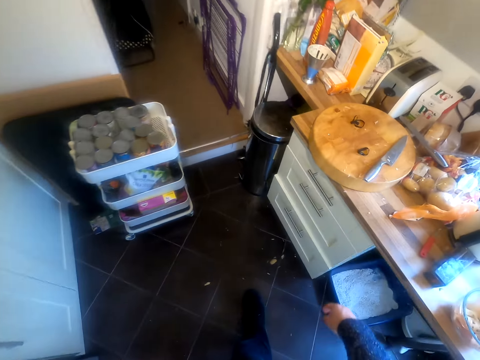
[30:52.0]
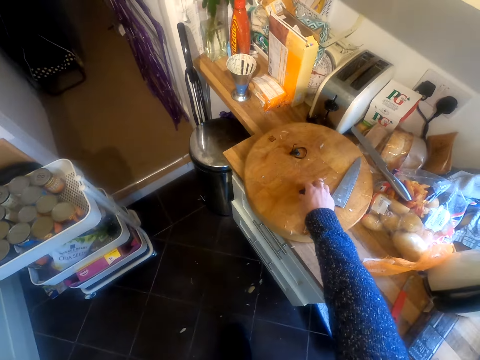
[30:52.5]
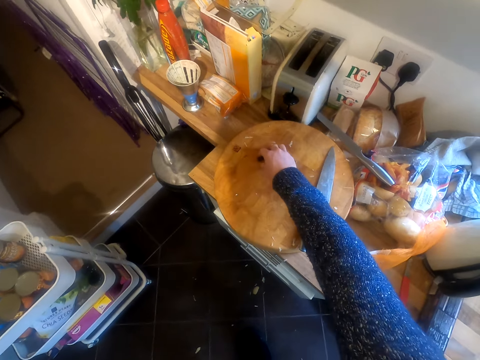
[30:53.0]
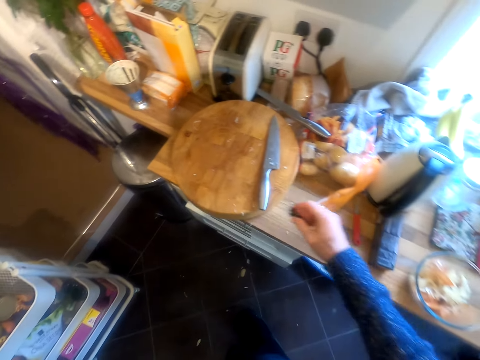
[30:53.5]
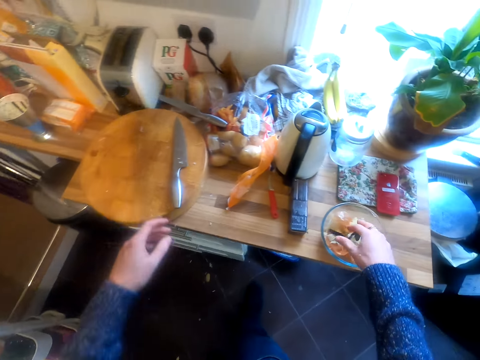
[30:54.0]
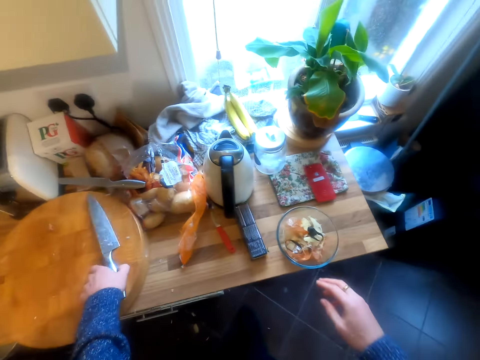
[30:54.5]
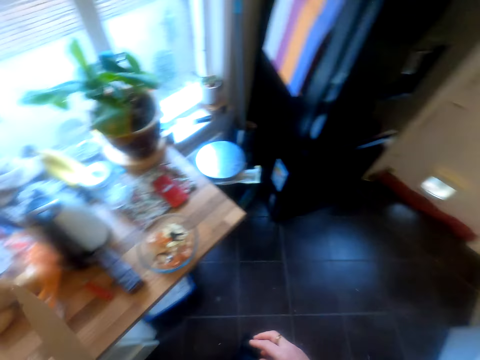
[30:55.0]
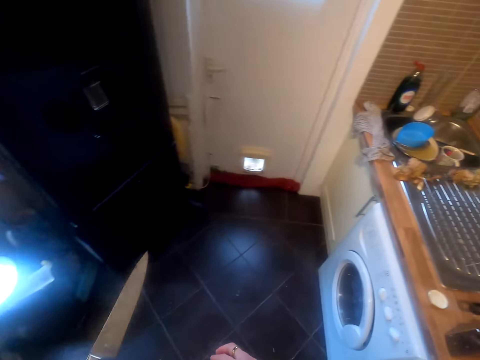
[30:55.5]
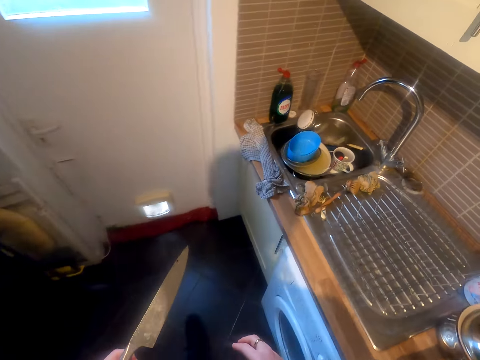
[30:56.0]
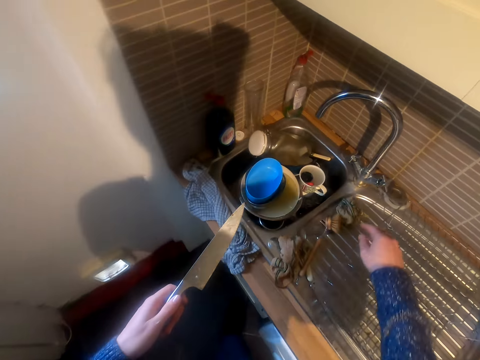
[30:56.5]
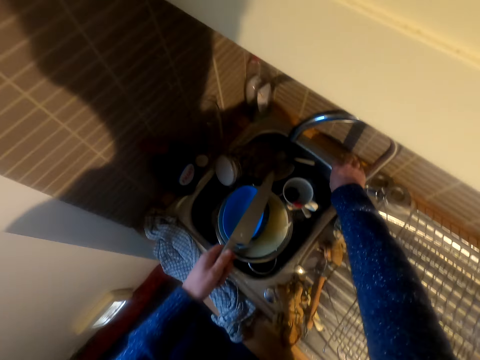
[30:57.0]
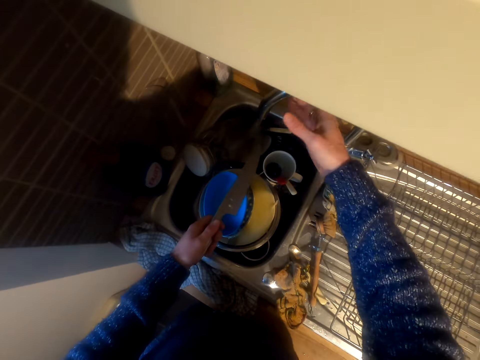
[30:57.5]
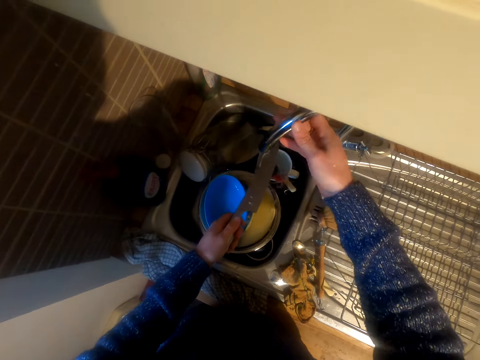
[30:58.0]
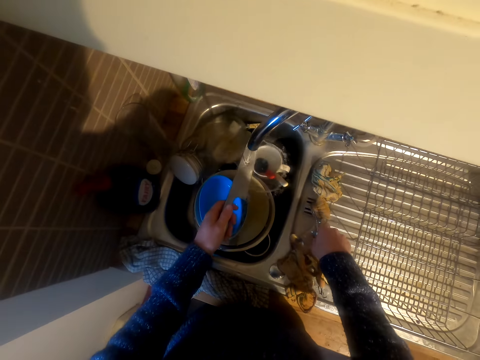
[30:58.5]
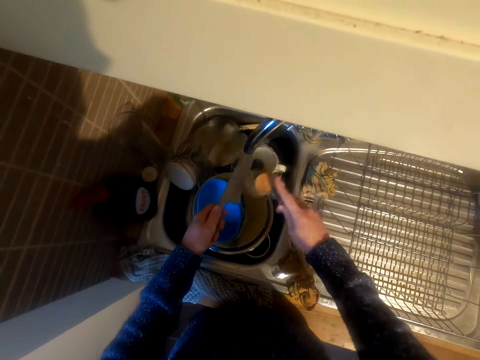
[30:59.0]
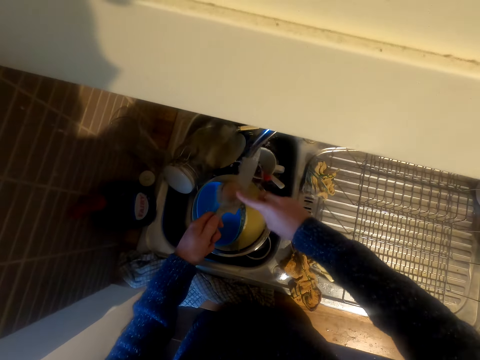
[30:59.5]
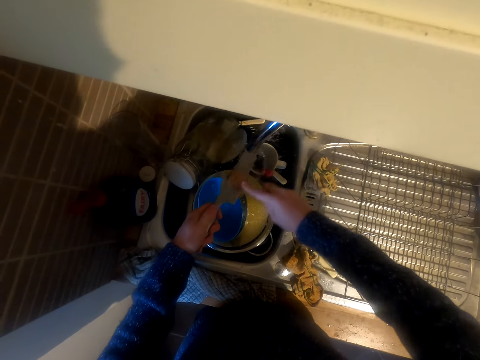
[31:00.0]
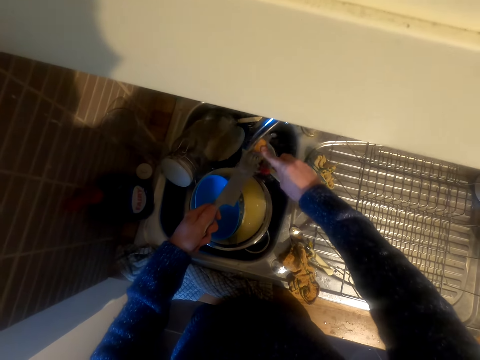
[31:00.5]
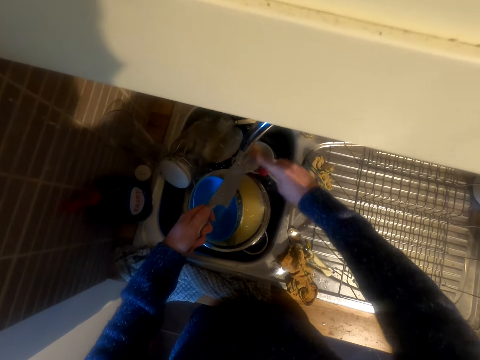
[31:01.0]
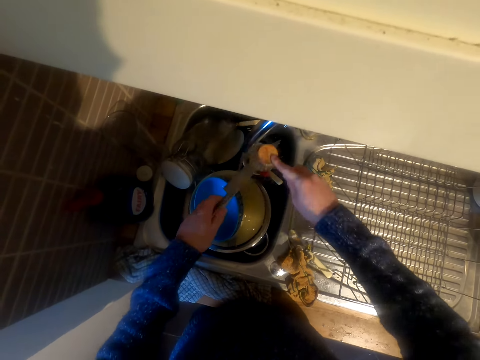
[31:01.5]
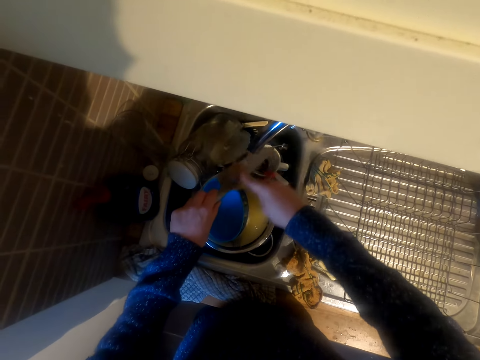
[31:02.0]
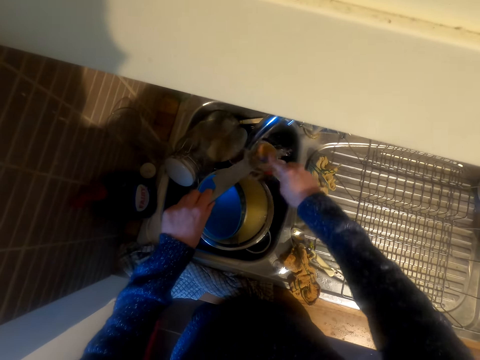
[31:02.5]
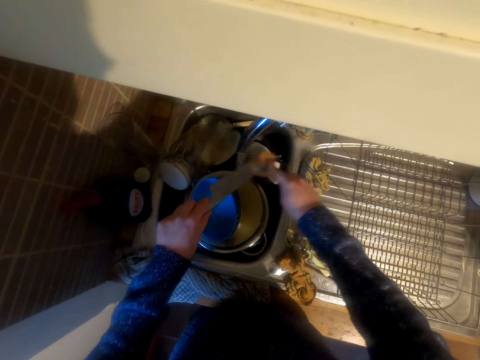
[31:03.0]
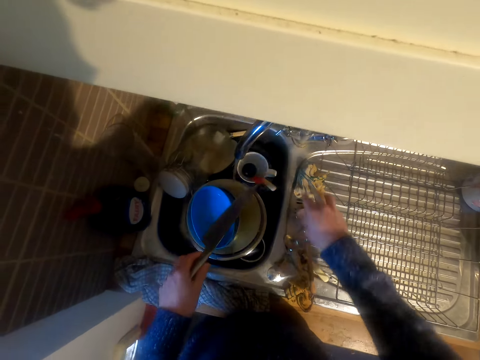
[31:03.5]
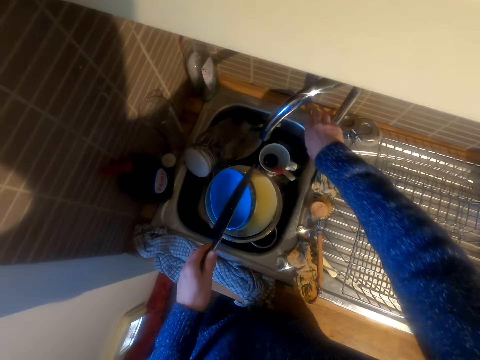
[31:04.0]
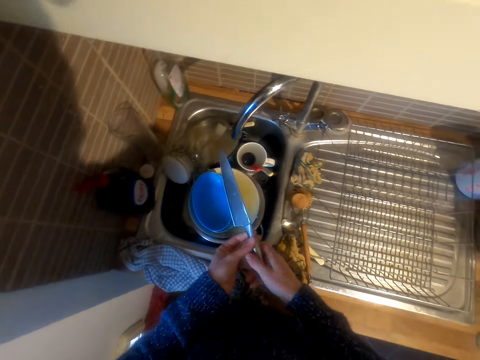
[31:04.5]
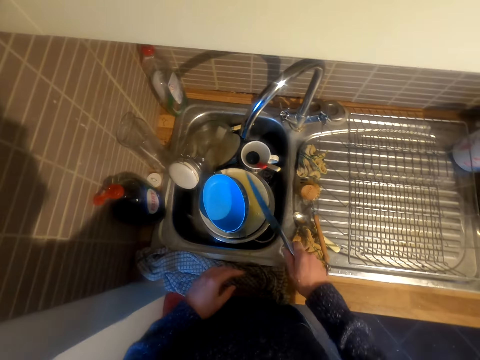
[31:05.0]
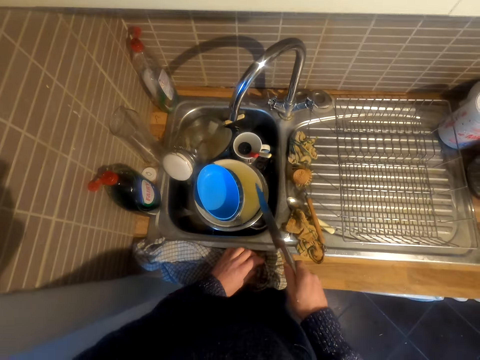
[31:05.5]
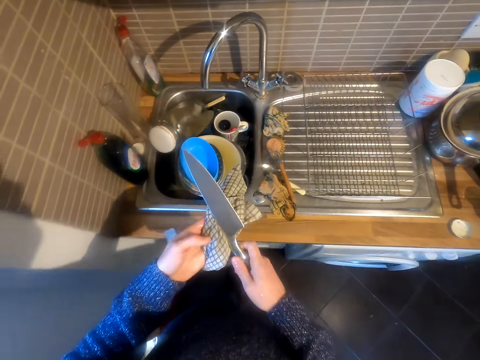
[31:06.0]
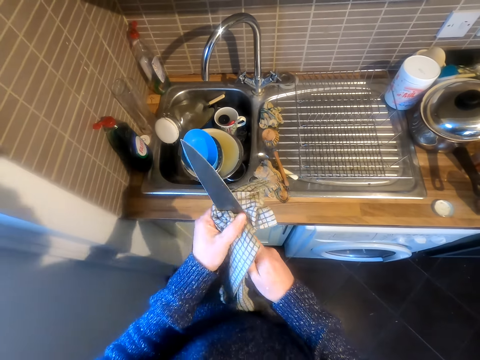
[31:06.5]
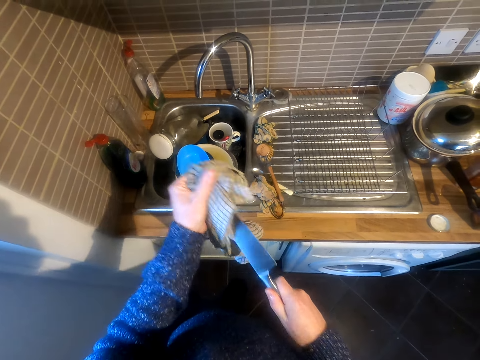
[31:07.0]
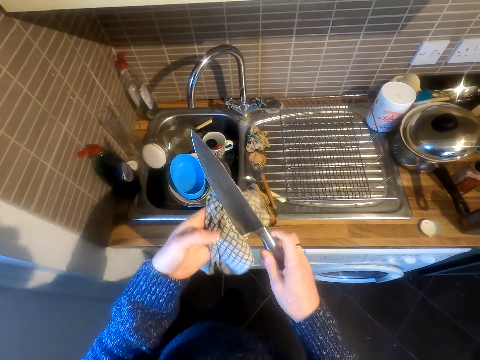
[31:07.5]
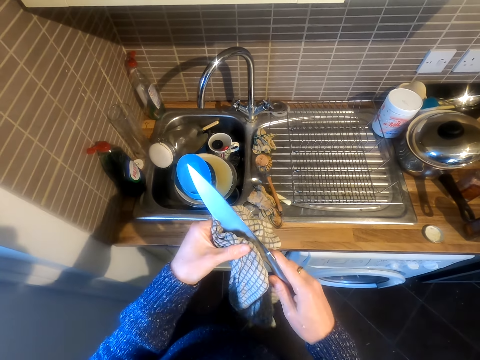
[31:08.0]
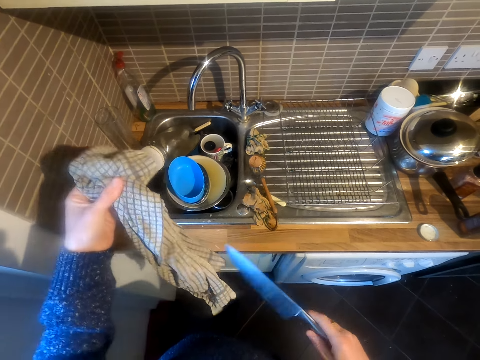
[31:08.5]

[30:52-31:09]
The camera wearer makes a step. They pick up something on the chopping board. They put the object in the plate. They make a step. They open the tap. They wash the knife. They close the tap. They wash the knife. They wipe the knife with a piece of towel.

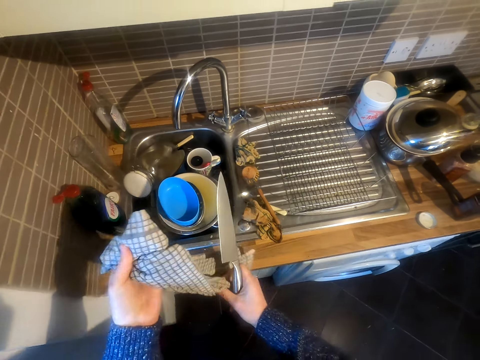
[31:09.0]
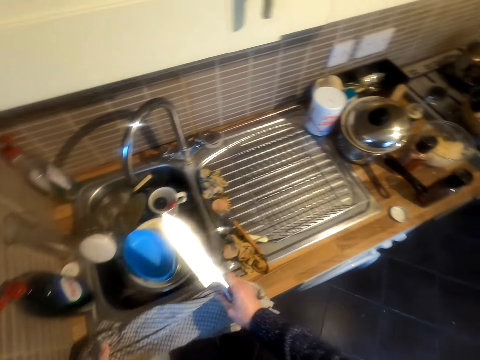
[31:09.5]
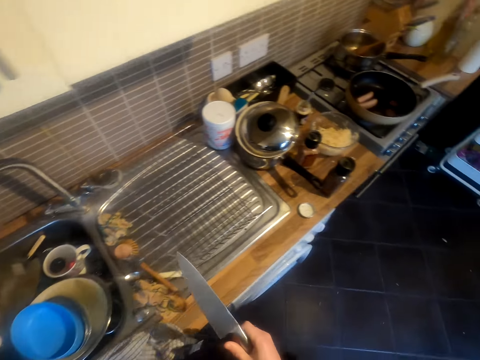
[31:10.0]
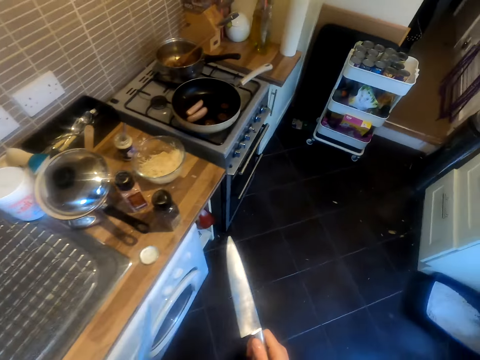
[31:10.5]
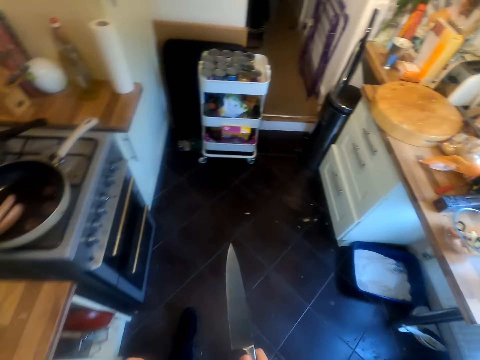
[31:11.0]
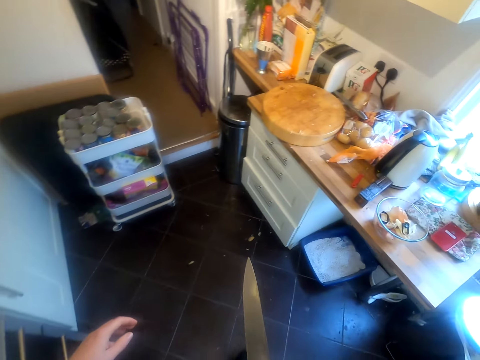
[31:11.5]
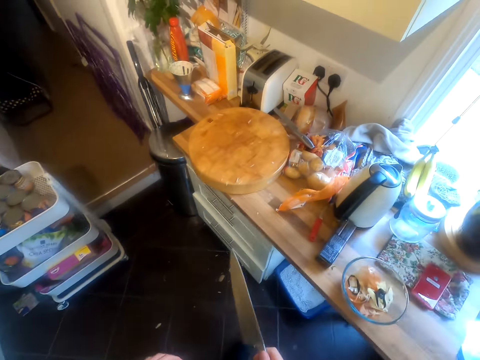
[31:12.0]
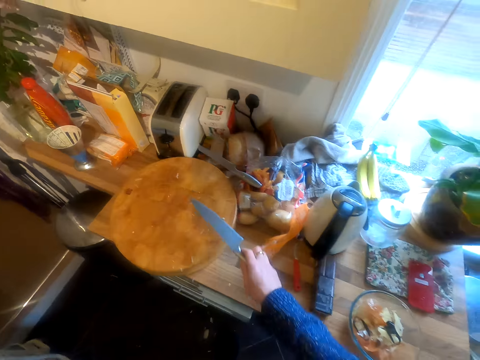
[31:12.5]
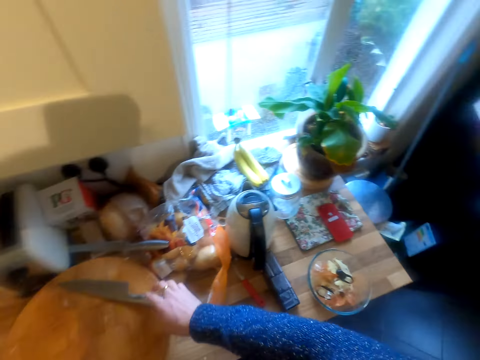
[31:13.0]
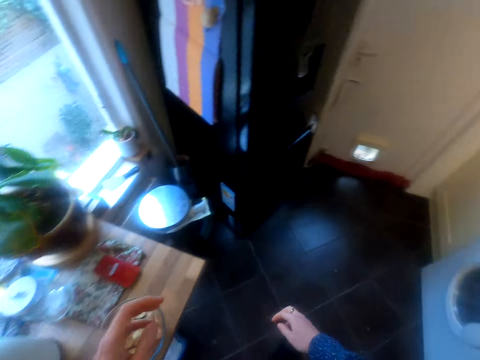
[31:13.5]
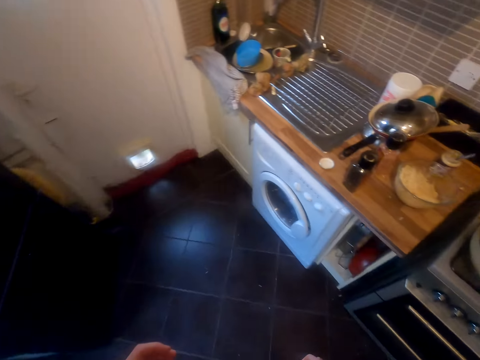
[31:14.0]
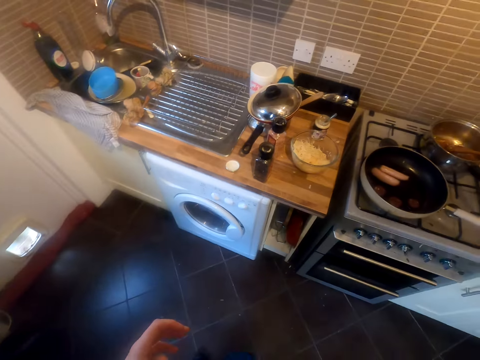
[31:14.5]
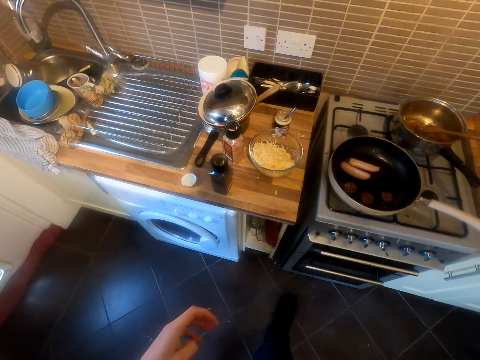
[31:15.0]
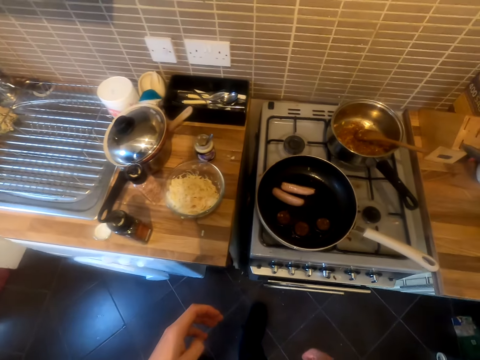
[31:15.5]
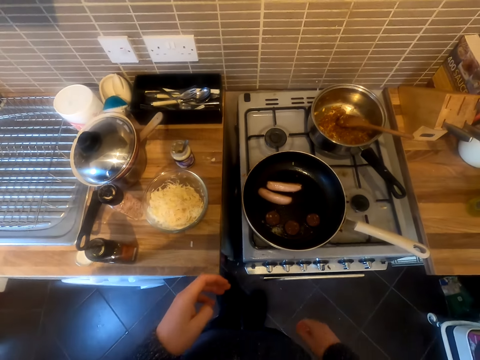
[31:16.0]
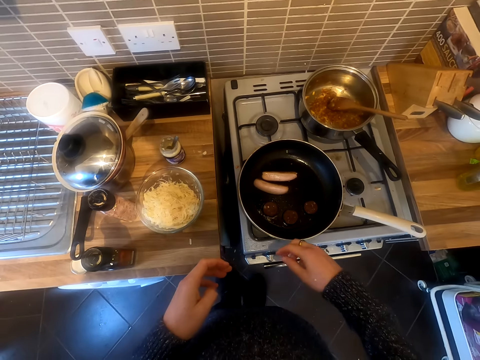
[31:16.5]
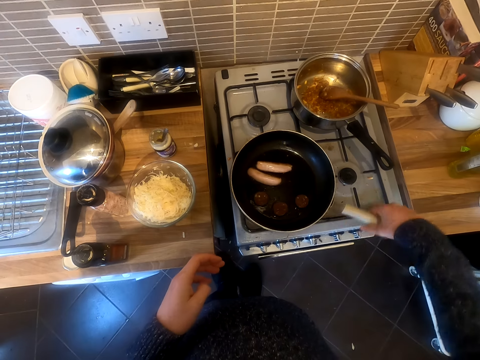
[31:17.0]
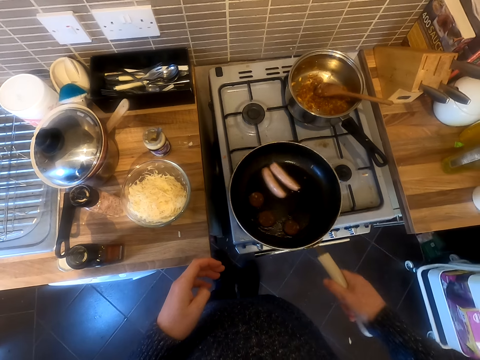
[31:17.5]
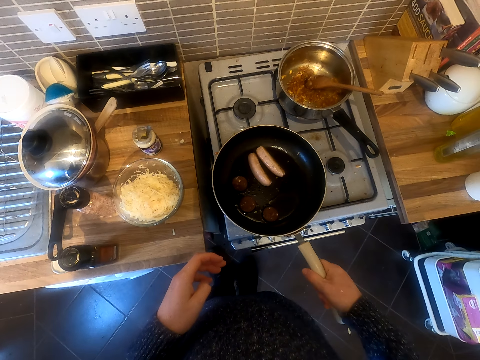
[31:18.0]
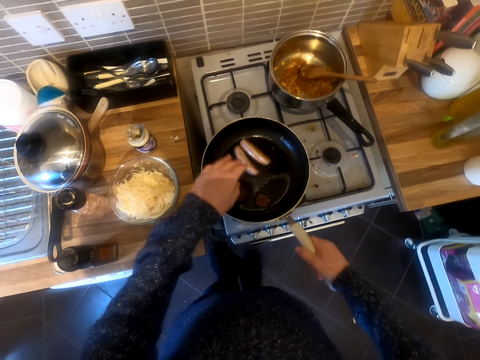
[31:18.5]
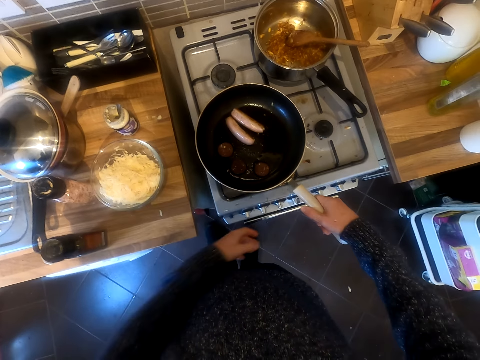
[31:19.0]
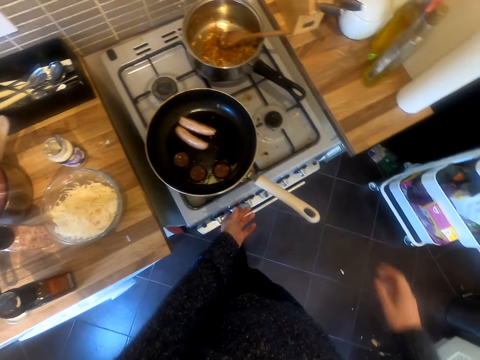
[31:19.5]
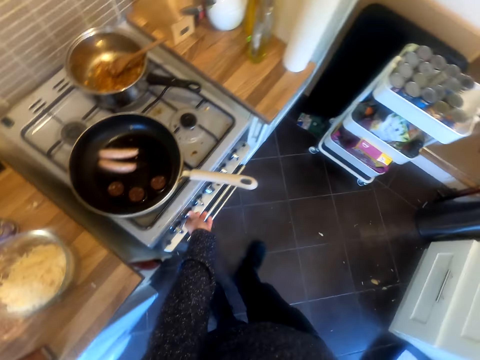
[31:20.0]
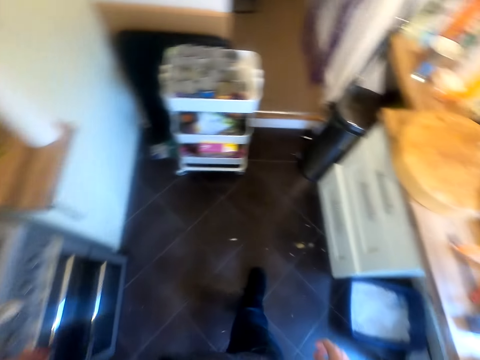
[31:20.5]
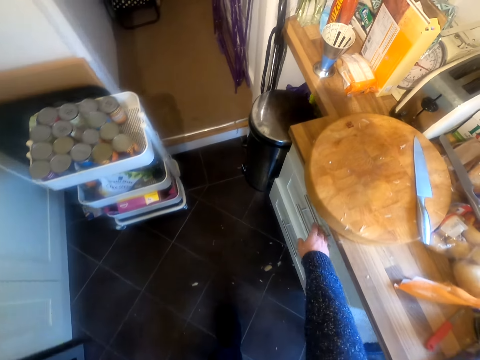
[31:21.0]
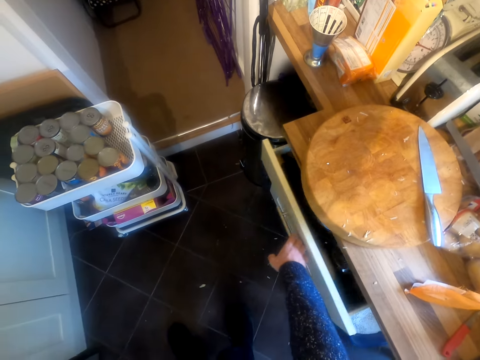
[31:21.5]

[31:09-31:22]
The camera wearer puts the towel on the sink. They move around. They put the knife on the chopping board. They move around. They look around the kitchen. They hold a frying pan. They shake the sausage on the pan. They put off the gas.
